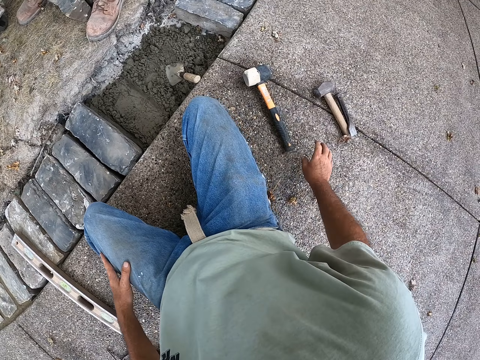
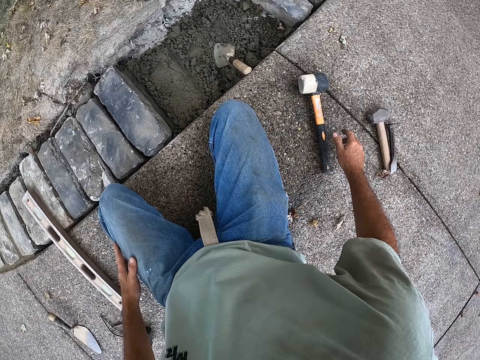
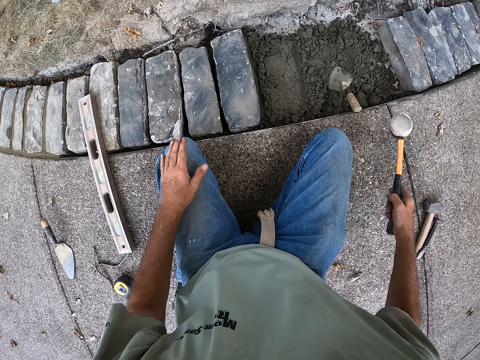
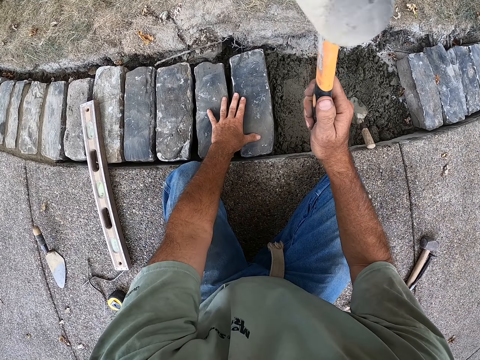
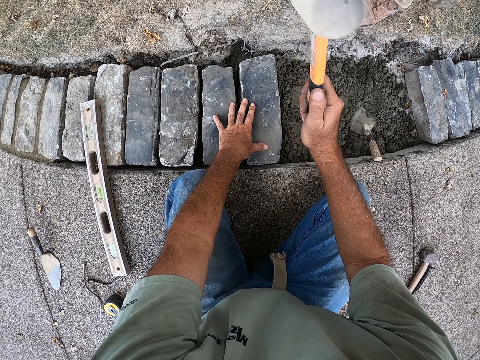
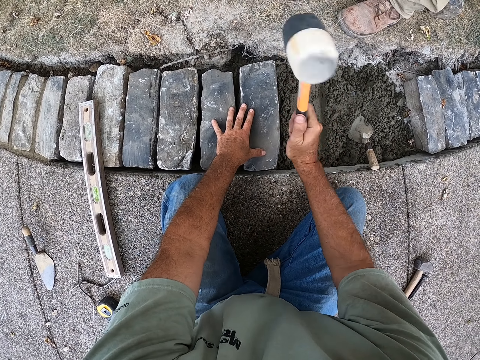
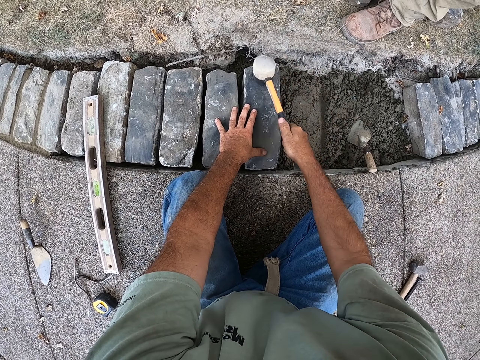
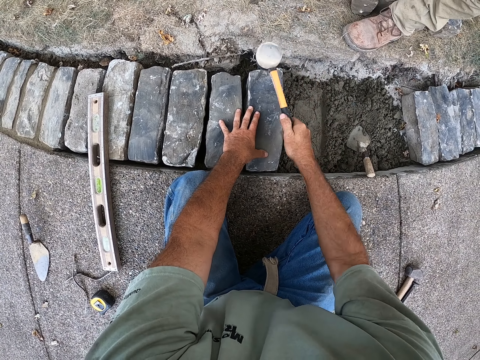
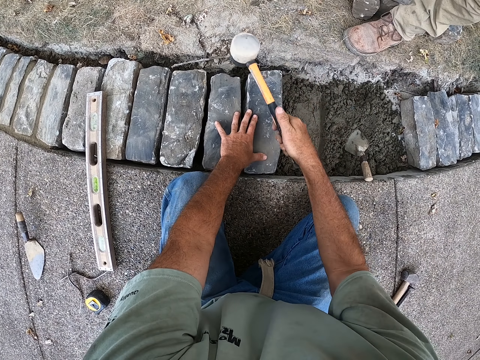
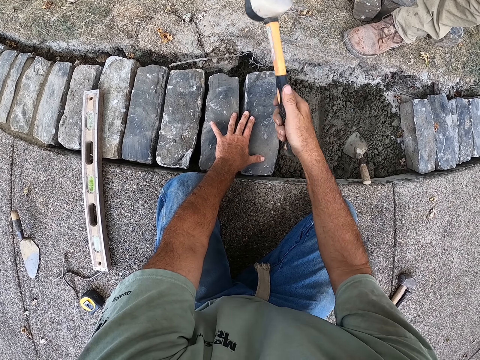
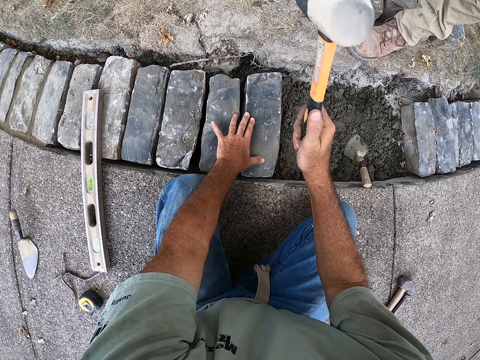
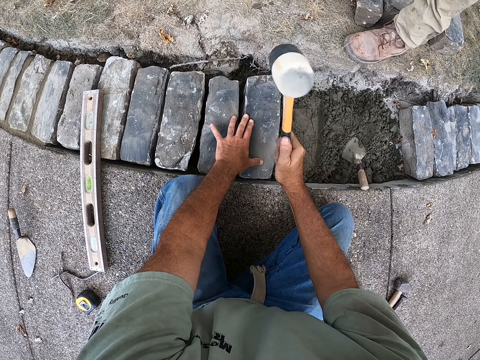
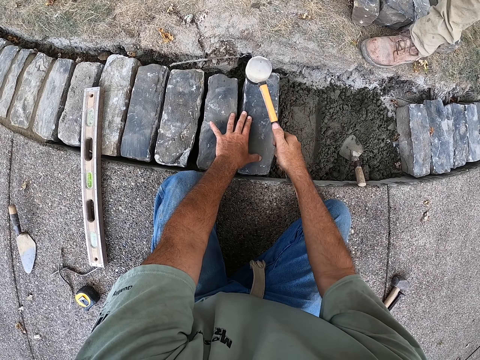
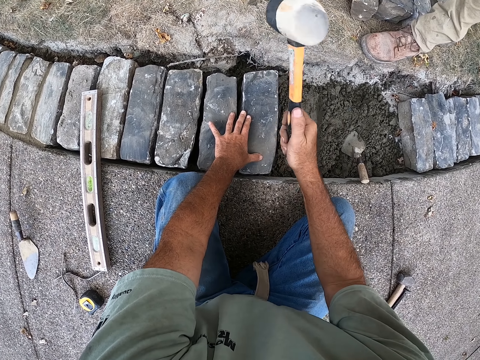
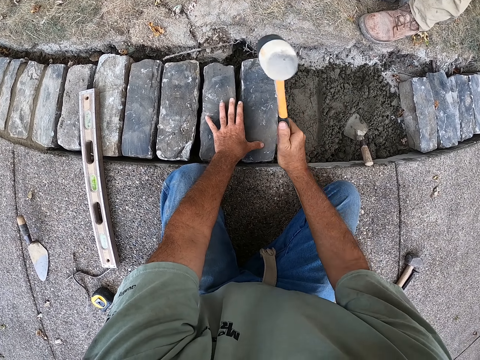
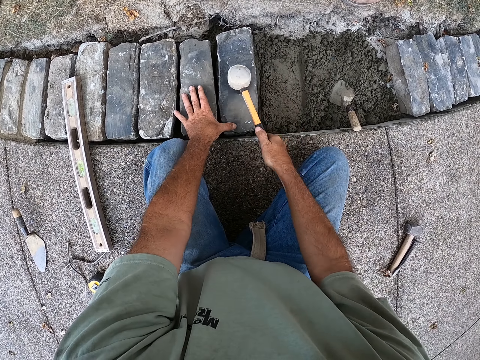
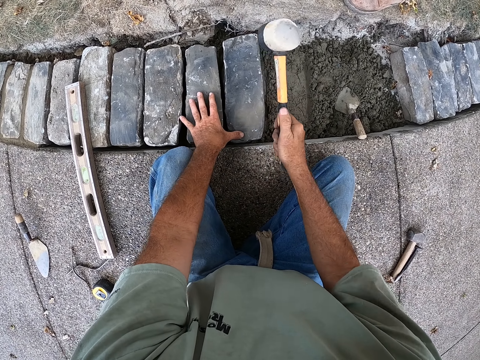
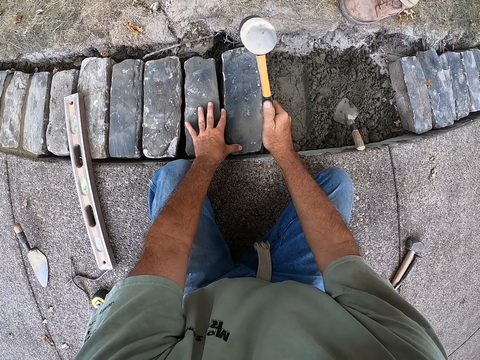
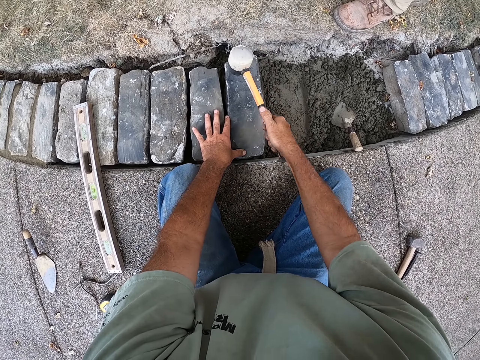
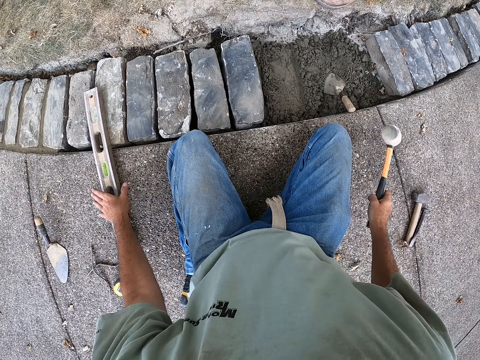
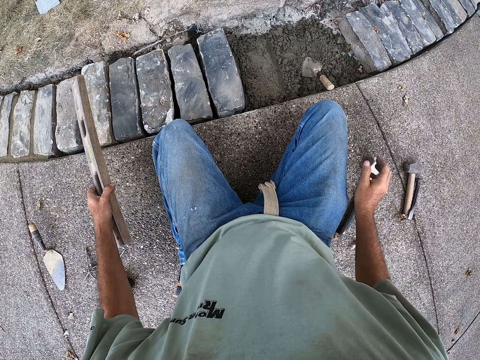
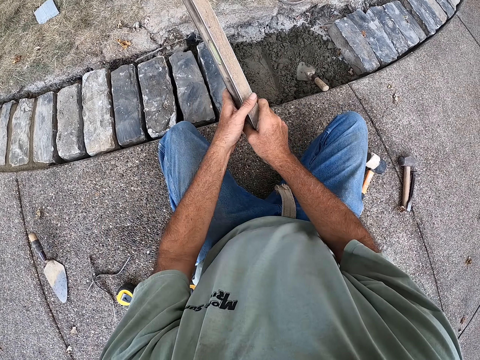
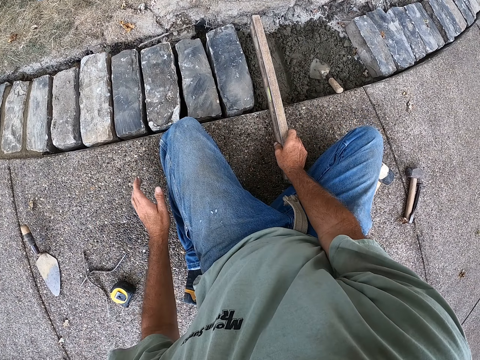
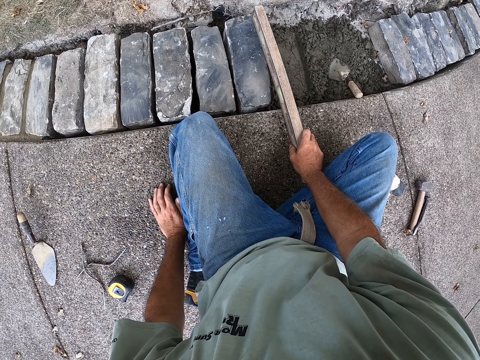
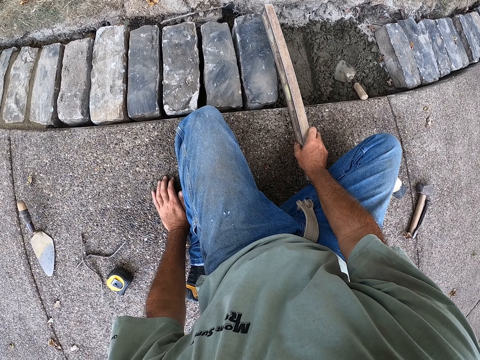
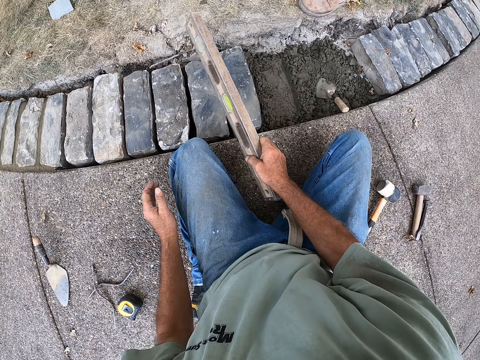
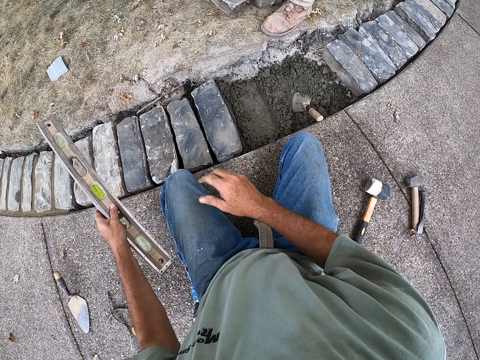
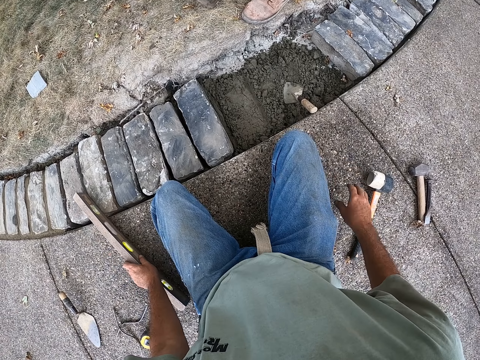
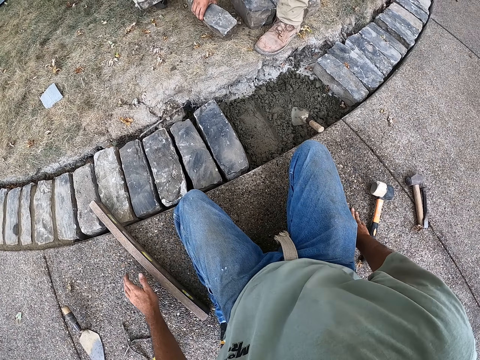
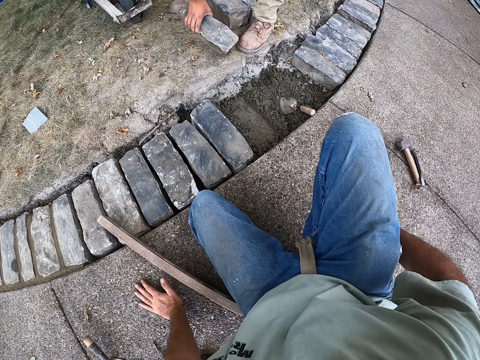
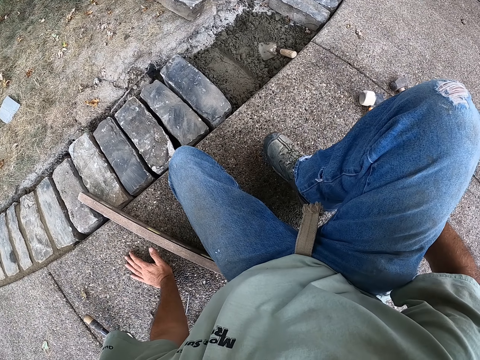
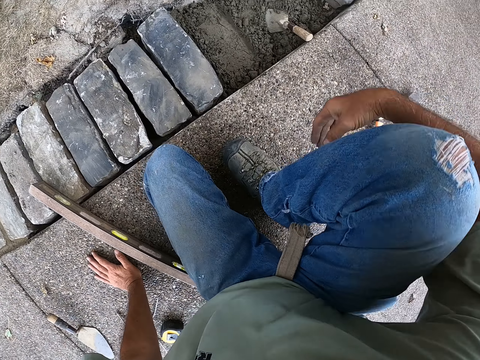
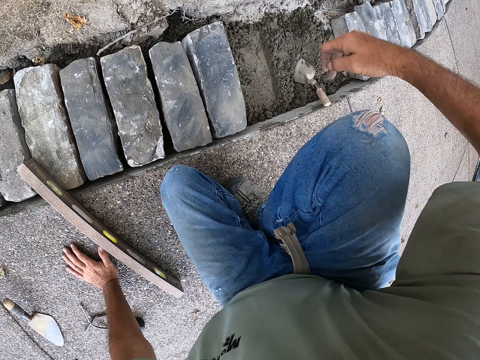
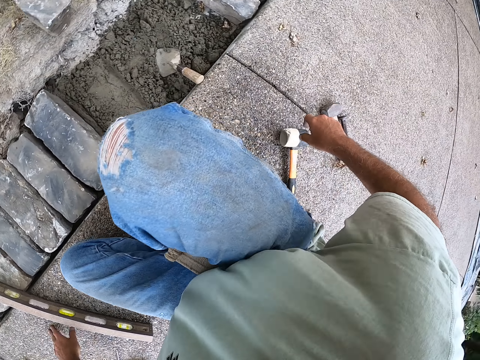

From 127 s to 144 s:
The camera wearer picks up the hammer. They hit the brick with the hammer. They put the hammer down. They pick up the I beam level. They level the brick with the I beam level or spirit level. They hold the I beam level. They put the I beam level down. They move the ground.

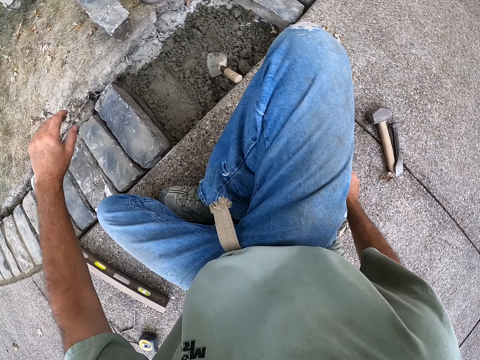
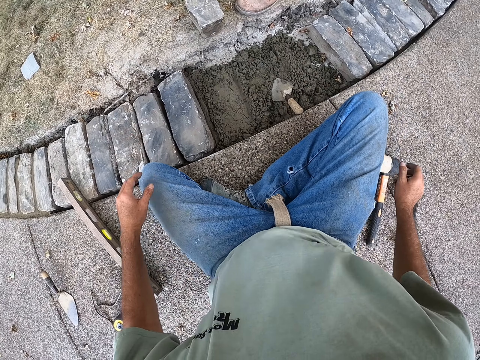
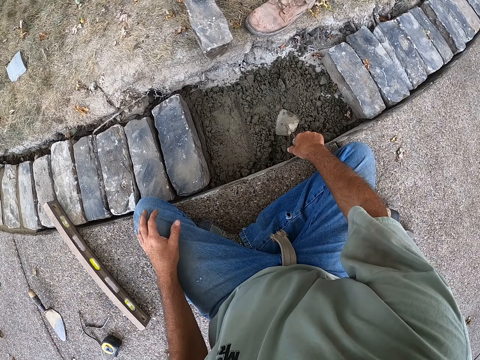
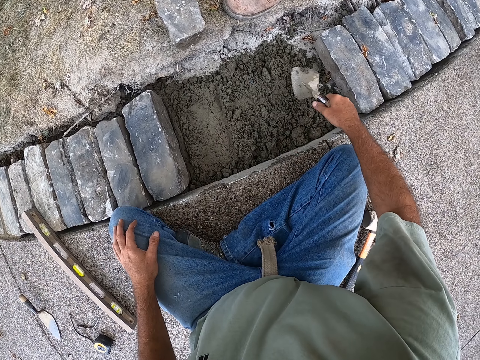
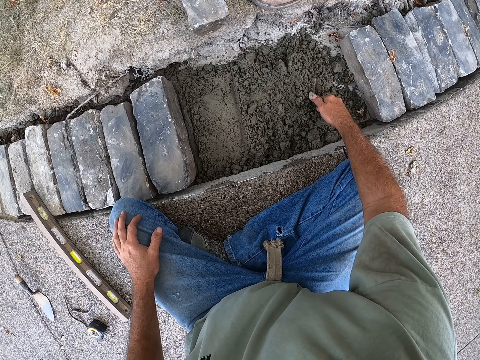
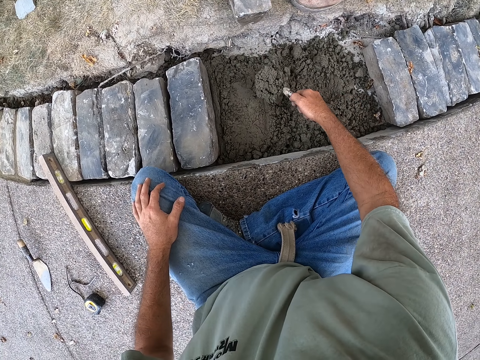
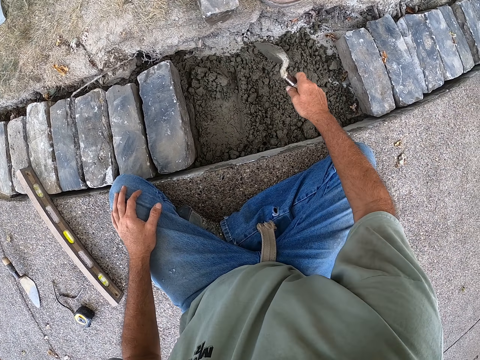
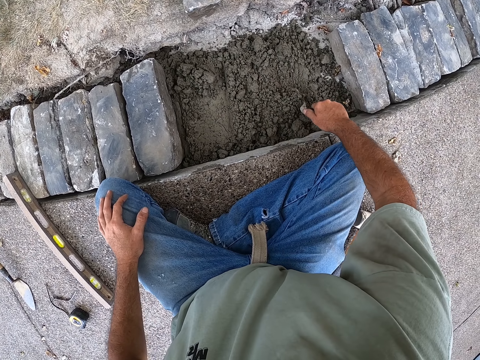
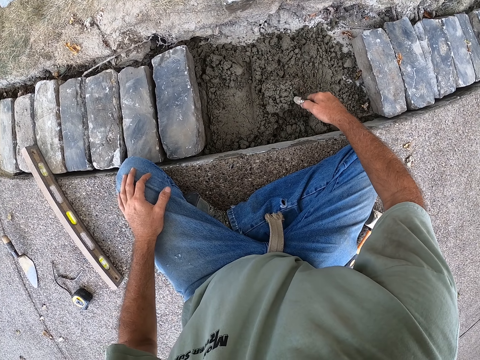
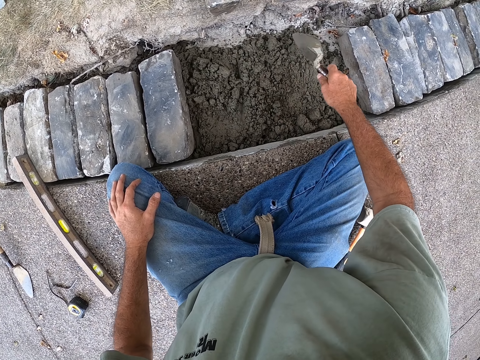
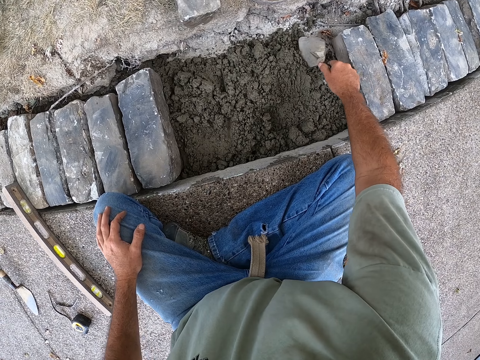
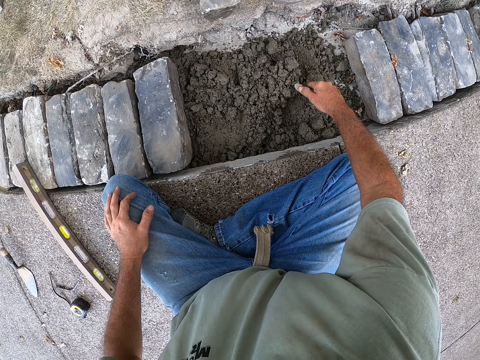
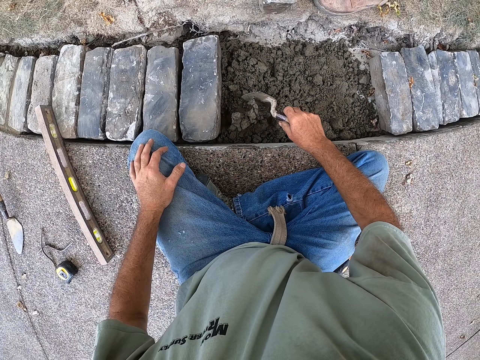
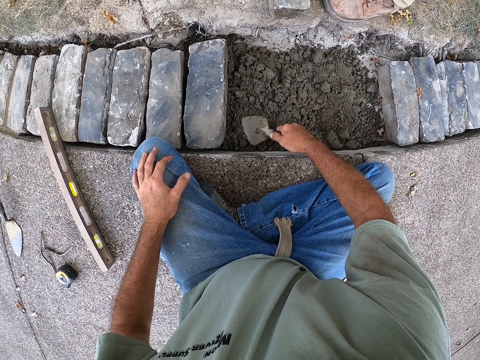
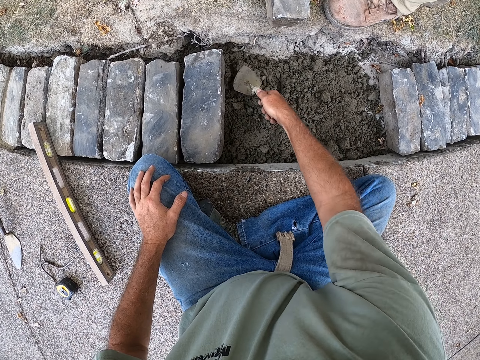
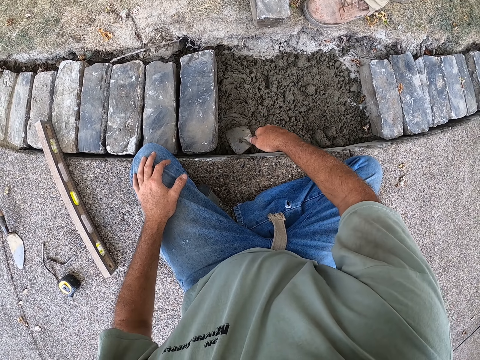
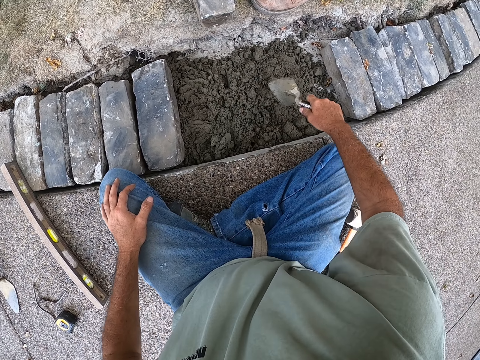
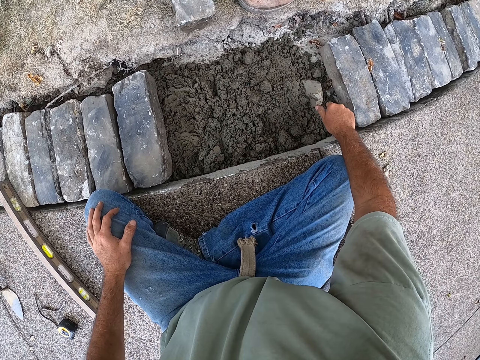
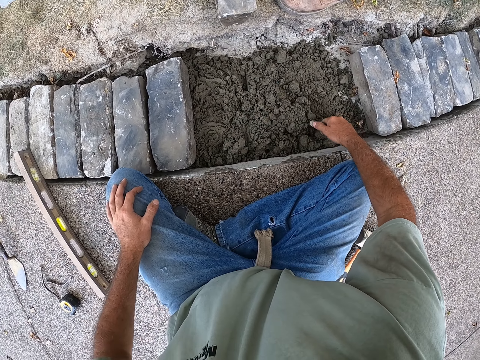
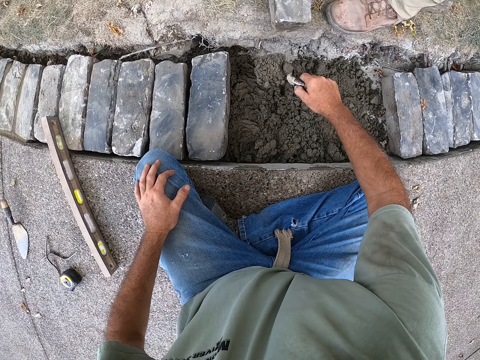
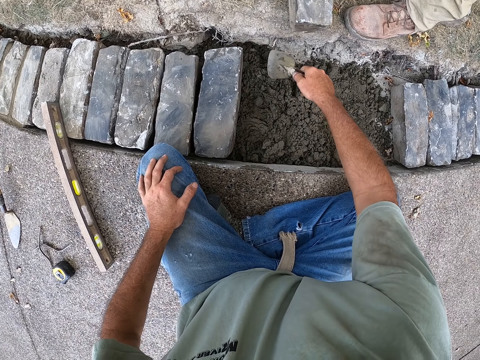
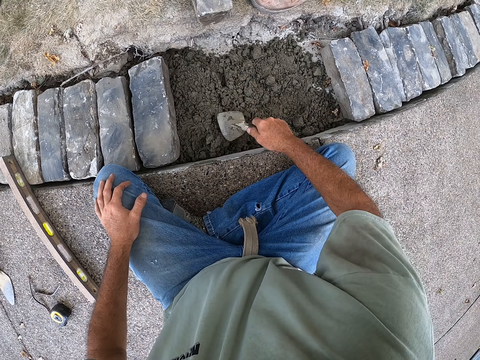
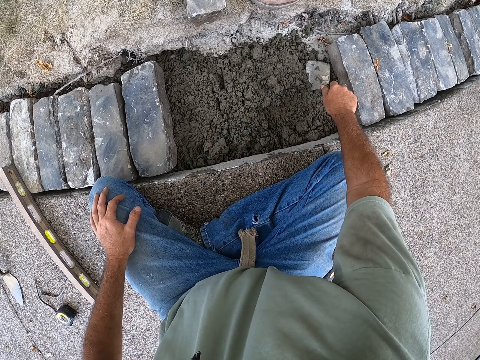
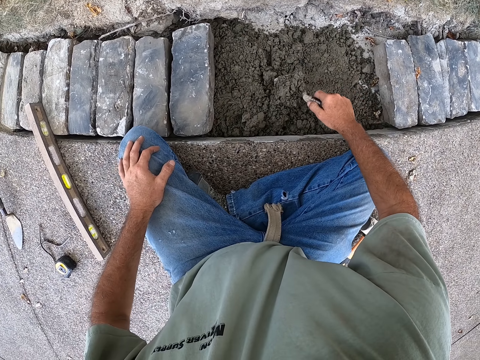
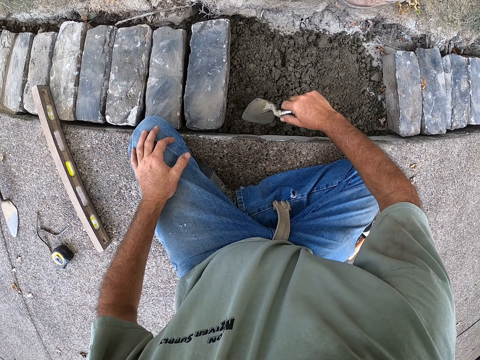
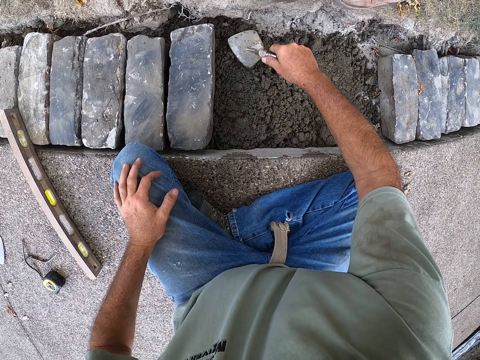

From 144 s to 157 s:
The camera wearer moves the hammer. They hold the trowel. They spread the sand with the trowel. They scoop the sand. They put the sand on the sand. They scoop the sand. They put the sand on the sand. They scoop the sand. They put the sand on the sand. They mix the sand. They scoop the sand. They put the sand on the sand. They scoop the sand.
